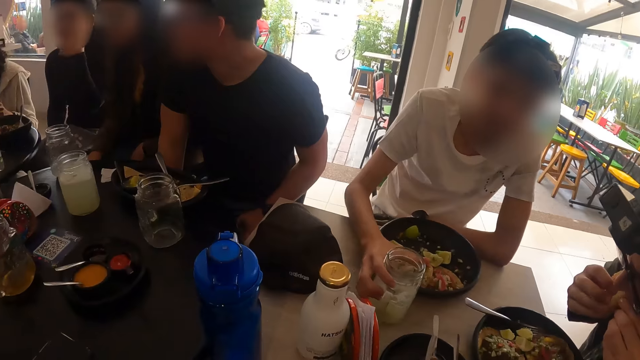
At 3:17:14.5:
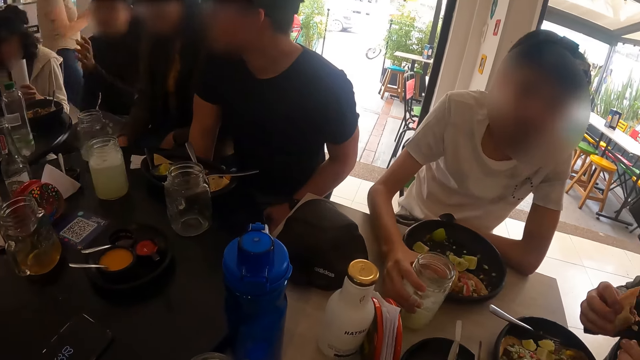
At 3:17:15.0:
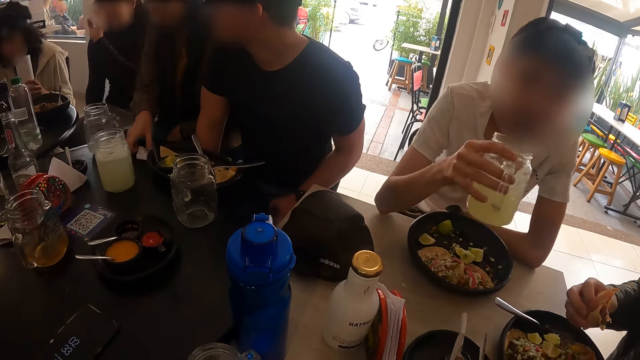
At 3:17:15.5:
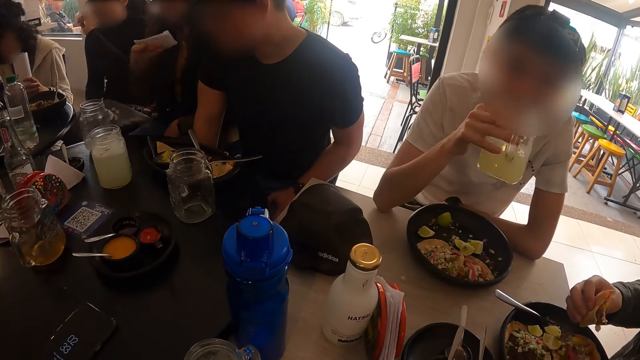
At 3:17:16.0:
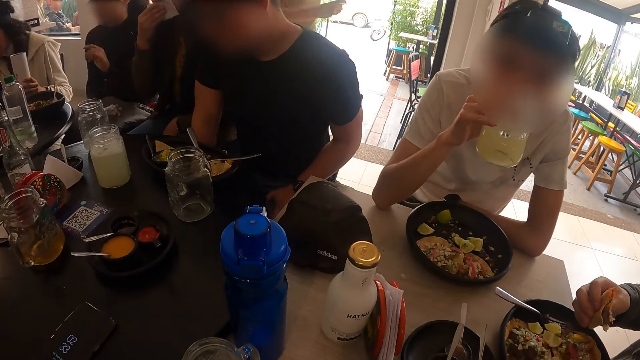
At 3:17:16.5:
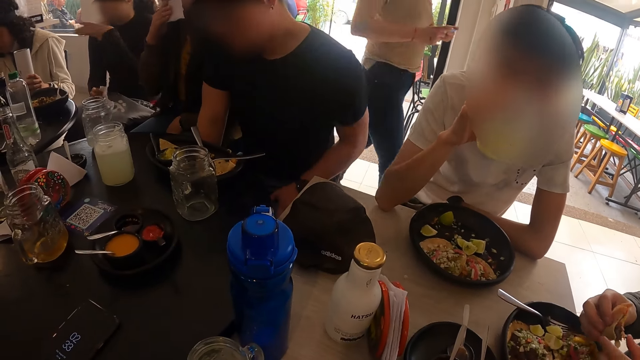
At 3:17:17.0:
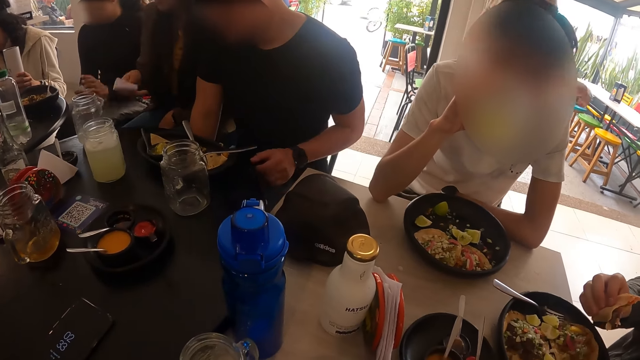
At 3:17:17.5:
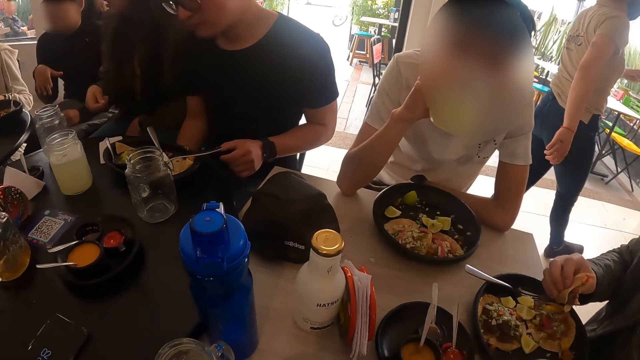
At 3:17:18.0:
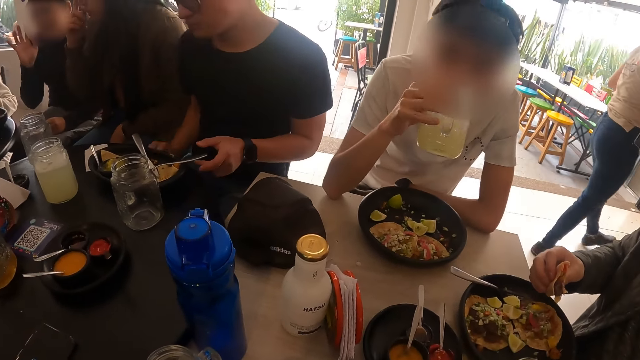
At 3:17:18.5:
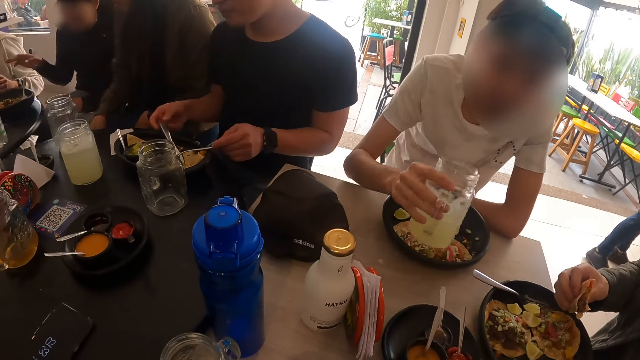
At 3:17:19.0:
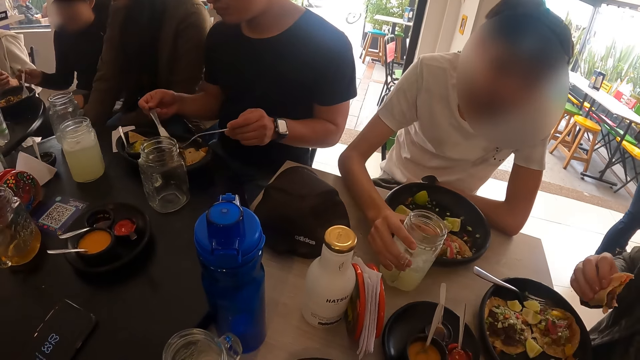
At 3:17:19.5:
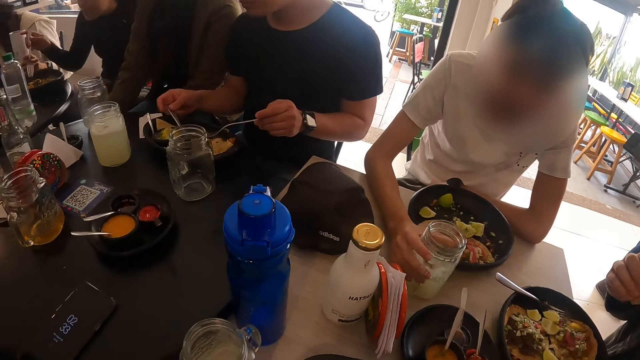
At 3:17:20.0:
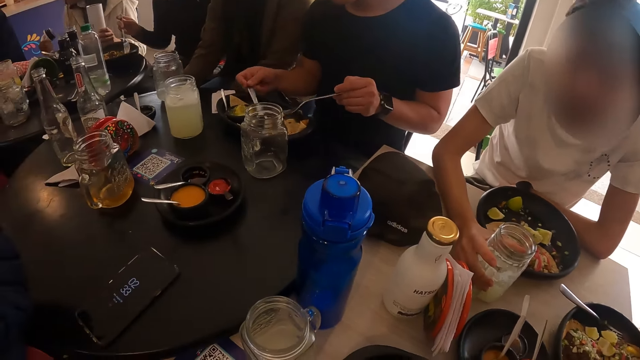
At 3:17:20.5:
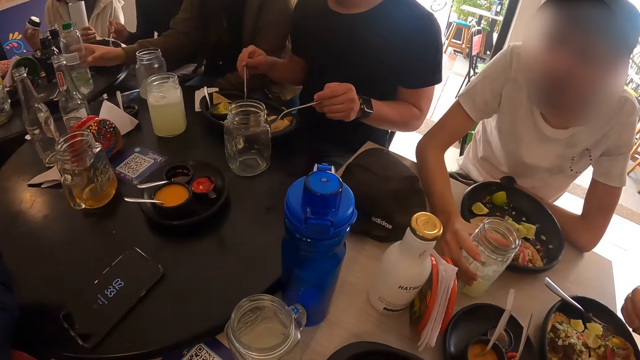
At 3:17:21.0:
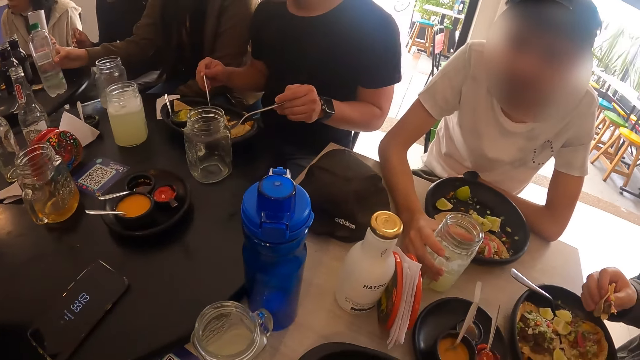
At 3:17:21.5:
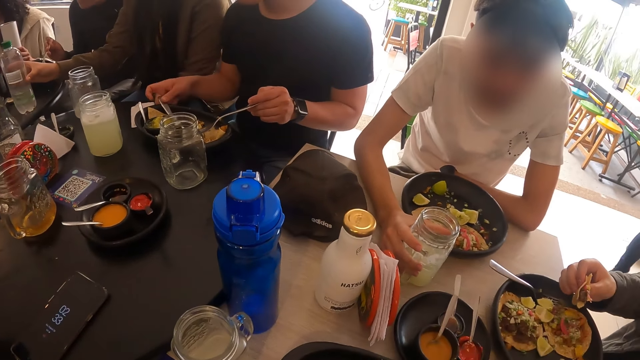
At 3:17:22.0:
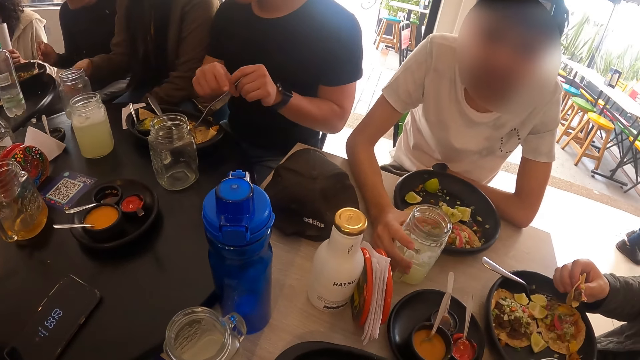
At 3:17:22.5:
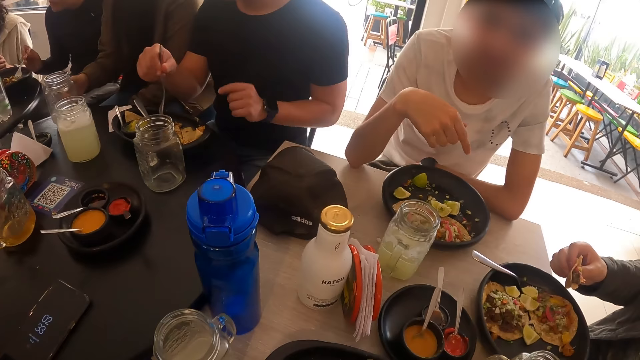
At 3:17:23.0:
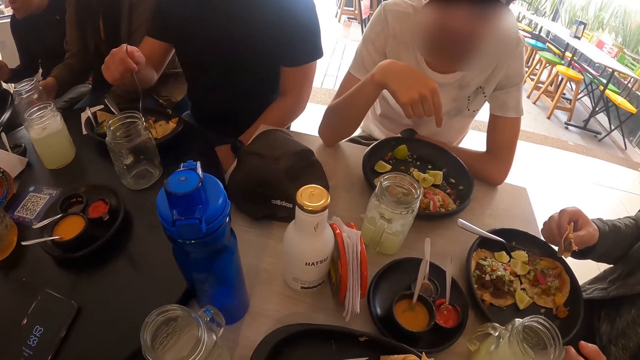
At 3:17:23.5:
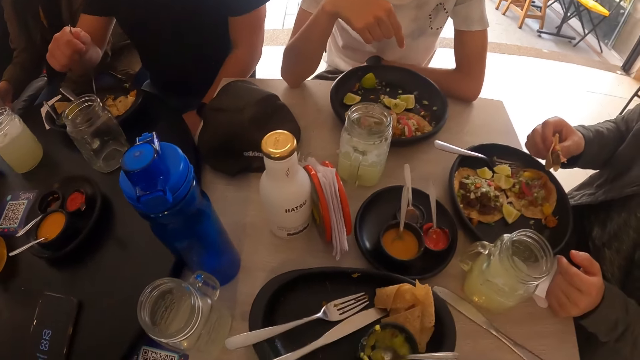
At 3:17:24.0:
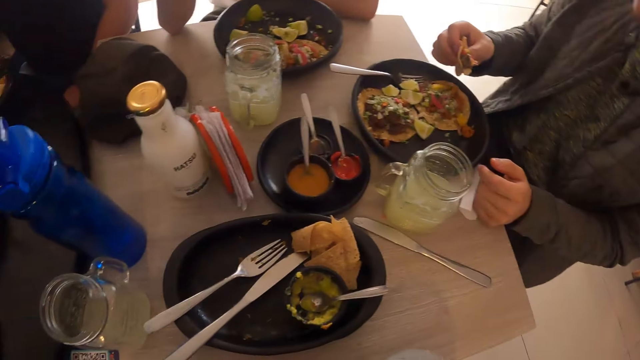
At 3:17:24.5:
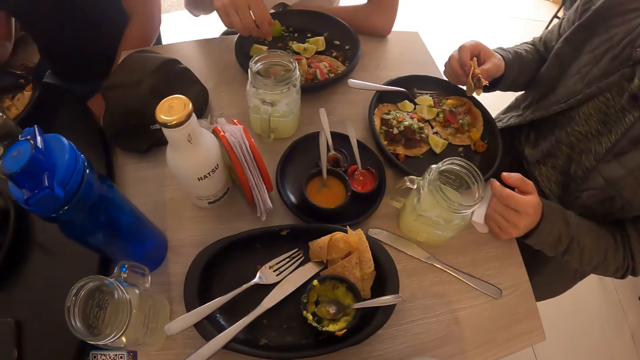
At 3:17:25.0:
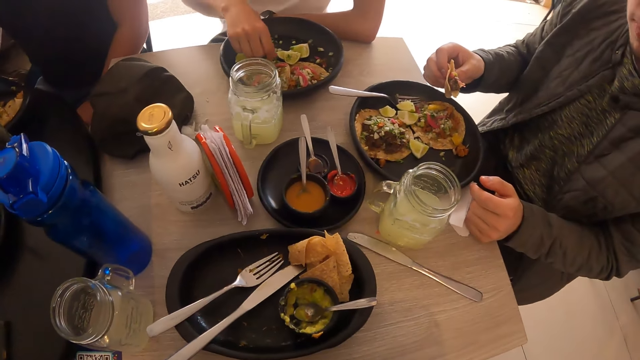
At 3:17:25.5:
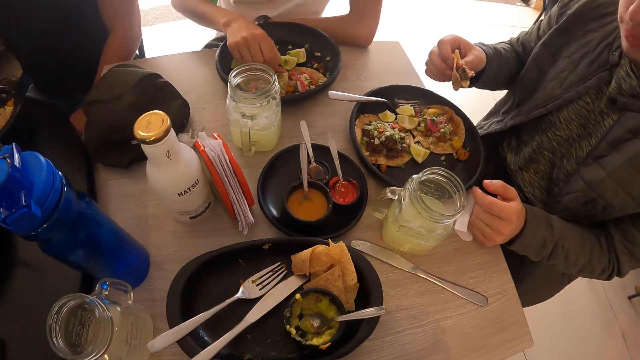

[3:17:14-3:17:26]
A man picks the glass of juice on the table with his right hand. A woman picks a napkin from the table with her right hand. Another man drinks some juice from the glass of juice in his right hand. The woman cleans her mouth with the napkin in her right hand and drops the napkin on the table with her right hand. The camera wearer looks around. A third man holds the fork in the plate with his left hand and holds a knife in the plate with his right hand. He moves the fork in the plate with his left hand and moves the knife in the plate with his right hand. Another woman picks a fork from a bowl on the table with her right hand. The second man drops the glass of juice on the table with his right hand. A third woman holds a flask in her left hand. She holds the lid of the flask in her right hand. The second woman mixes some sauce in the bowl with the fork in her right hand. The first woman moves a bottle of water on the table with her right hand. The third man drops the knife on the plate with his right hand. He passes the fork from his left hand to his right hand. The camera wearer looks around. The third man mixes the sauce in the plate with the fork in his right hand.

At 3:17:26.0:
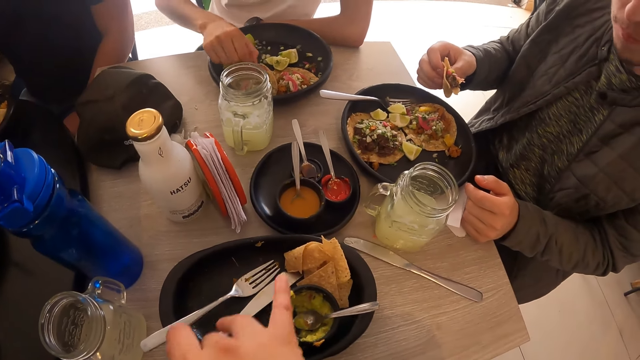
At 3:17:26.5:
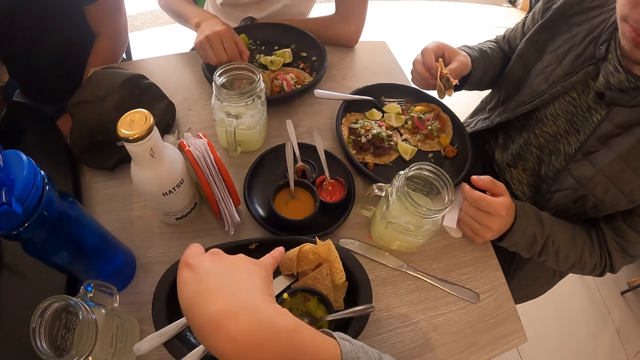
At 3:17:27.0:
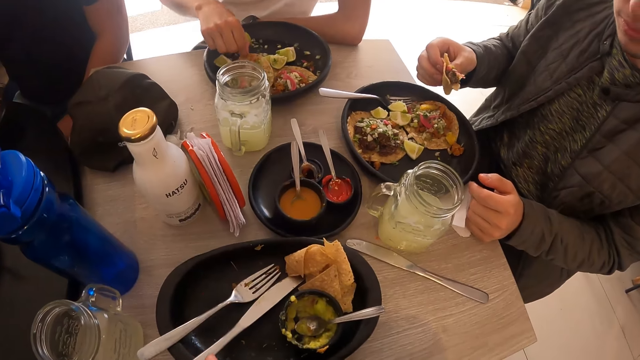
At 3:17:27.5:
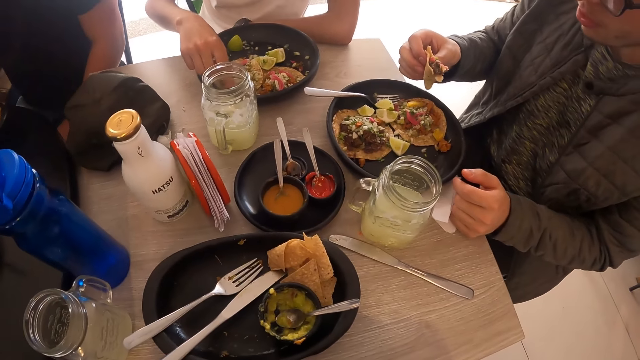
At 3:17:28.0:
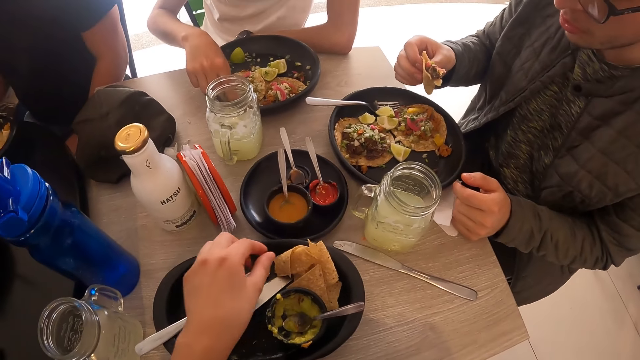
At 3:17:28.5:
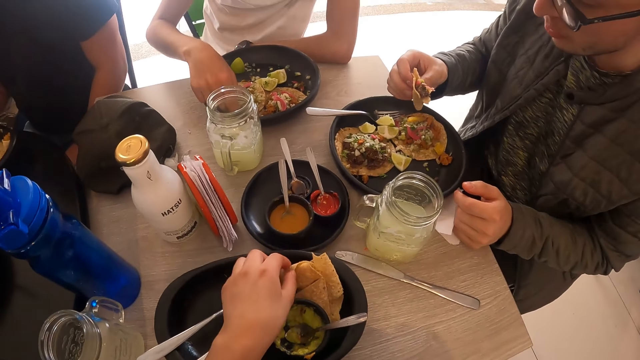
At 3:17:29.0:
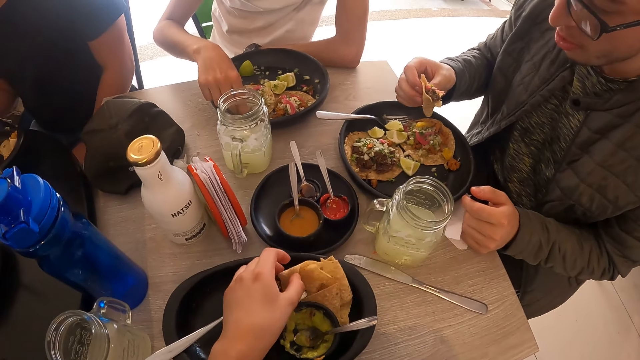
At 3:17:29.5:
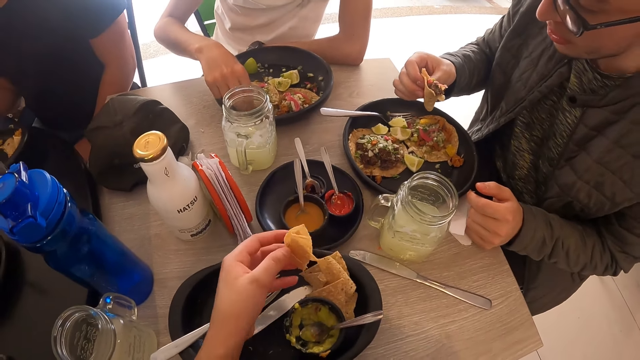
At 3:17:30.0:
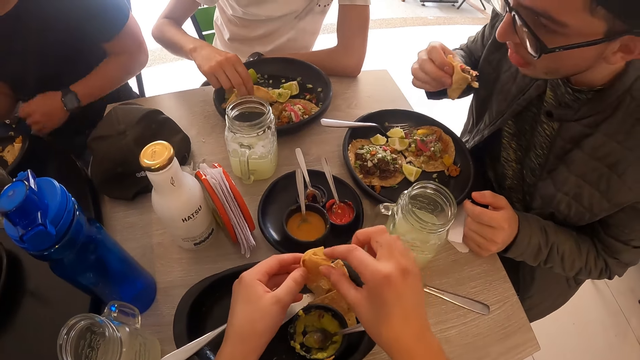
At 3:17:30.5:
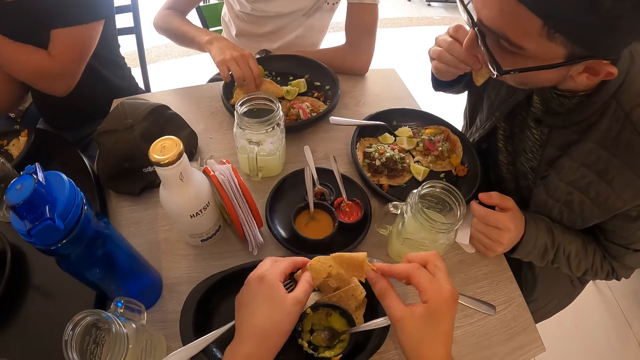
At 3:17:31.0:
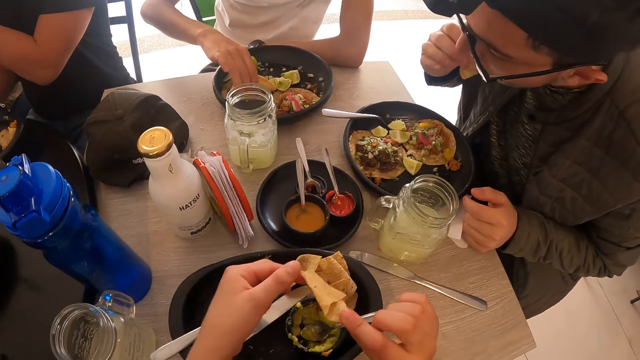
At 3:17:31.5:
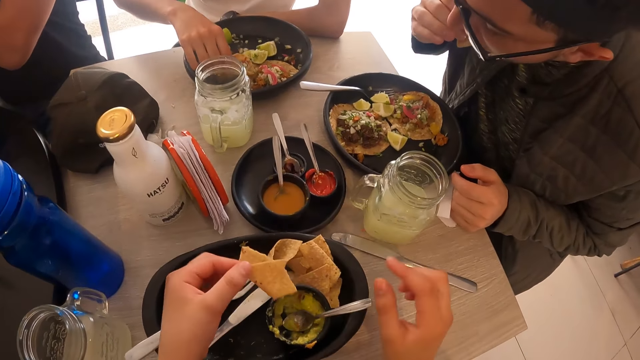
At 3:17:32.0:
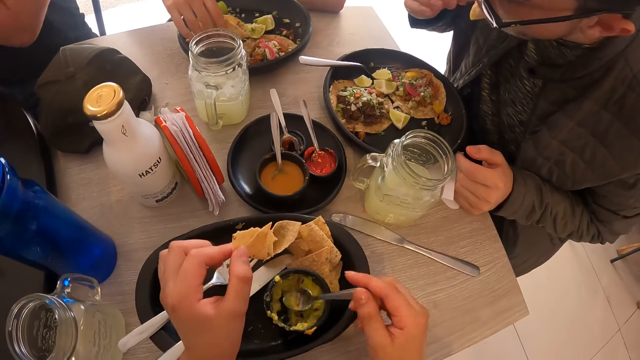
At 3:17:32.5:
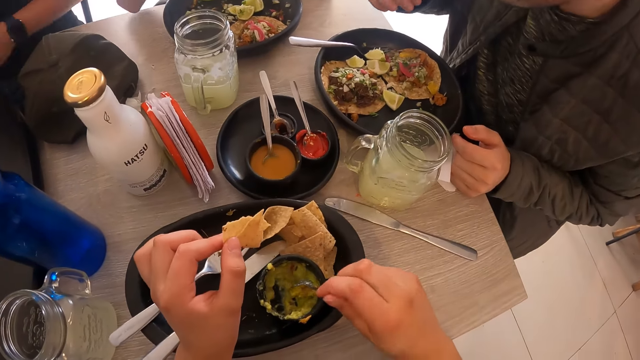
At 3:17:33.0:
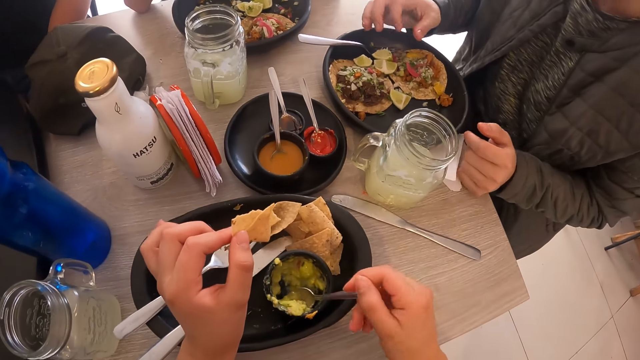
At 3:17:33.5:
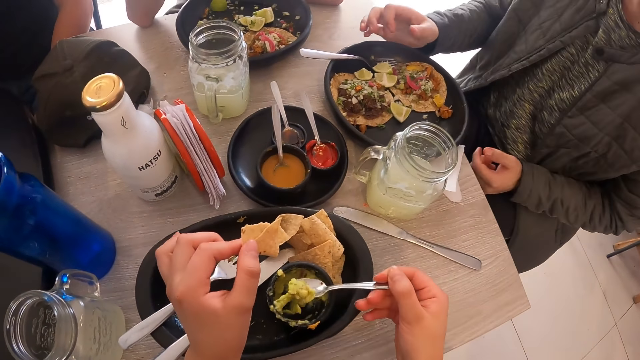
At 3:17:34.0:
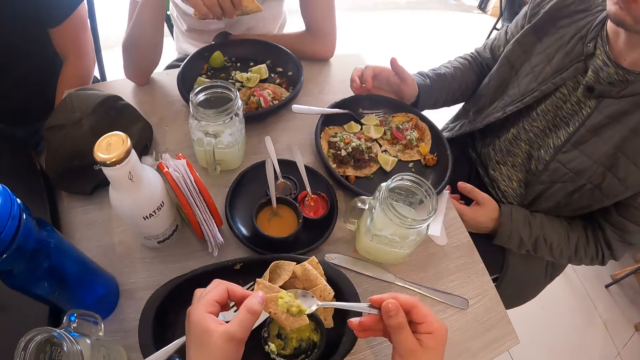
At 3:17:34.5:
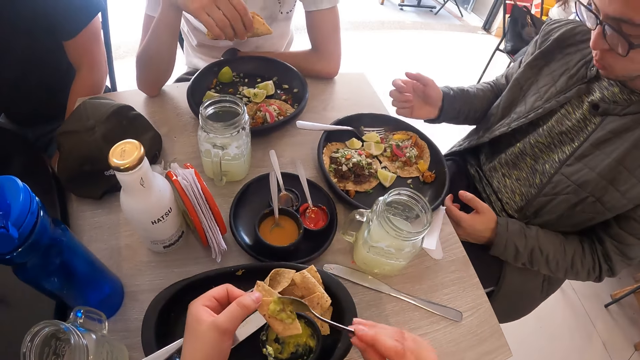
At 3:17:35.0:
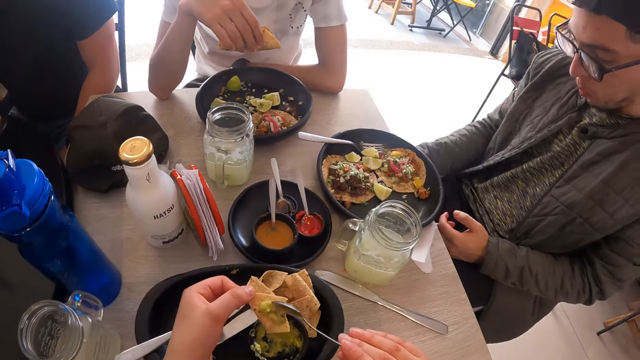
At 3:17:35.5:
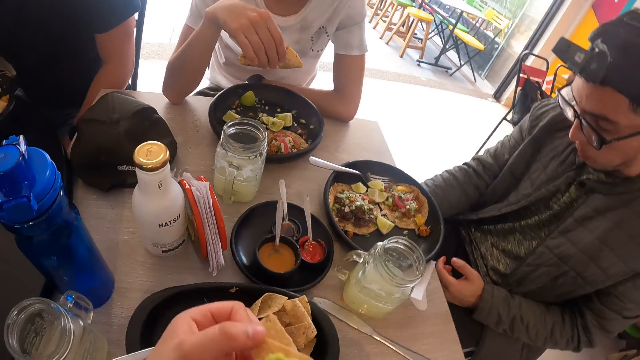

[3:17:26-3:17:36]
The camera wearer points at the flat bread or tortilla. She picks some tortilla from the bowl with her left hand. She picks a tortilla from the tortilla in her left hand with her right hand. She separates the flatbread. A man picks a taco from the bowl with his right hand. Another man eats the taco in his left hand. The camera wearer drops the tortilla on the bowl with her left hand. She passes the tortilla from her right hand to her left hand. She picks the spoon from the sauce dish with her right hand. She scoops some sauce from the sauce dish with the spoon in her right hand. She puts the sauce on the tortilla in her left hand with the spoon in her right hand. She eats the tortilla from her left hand.
